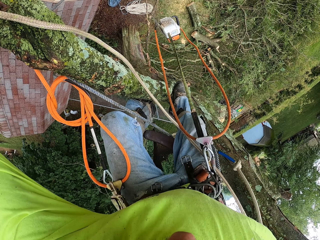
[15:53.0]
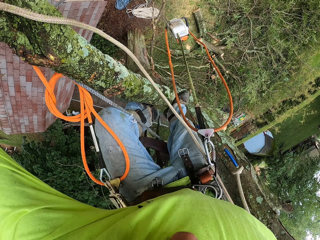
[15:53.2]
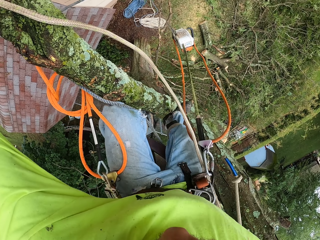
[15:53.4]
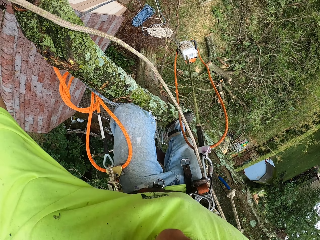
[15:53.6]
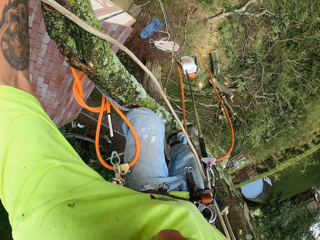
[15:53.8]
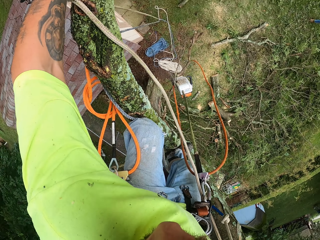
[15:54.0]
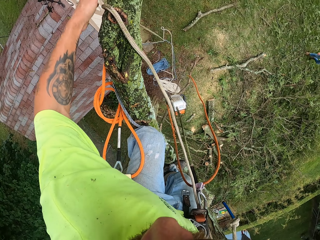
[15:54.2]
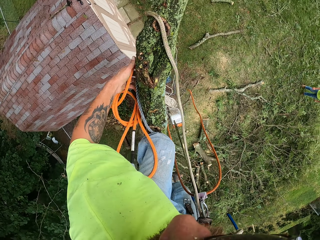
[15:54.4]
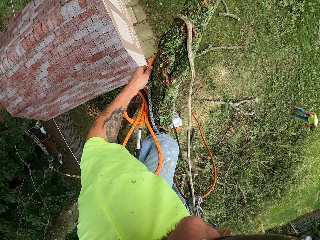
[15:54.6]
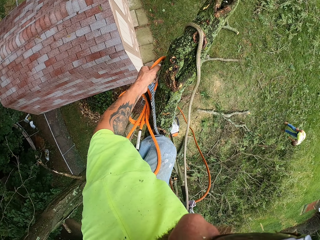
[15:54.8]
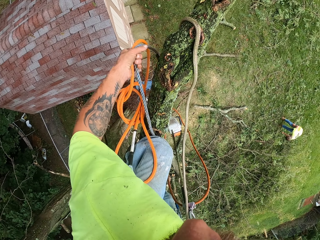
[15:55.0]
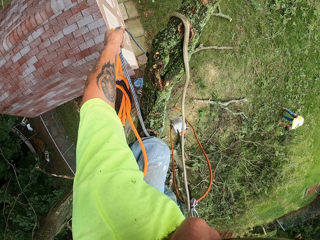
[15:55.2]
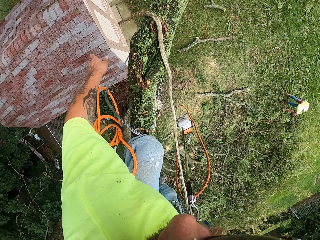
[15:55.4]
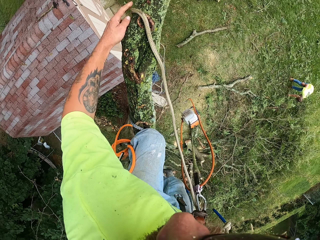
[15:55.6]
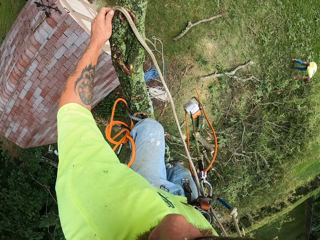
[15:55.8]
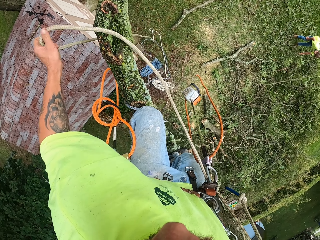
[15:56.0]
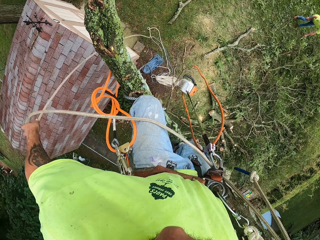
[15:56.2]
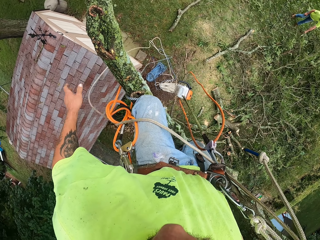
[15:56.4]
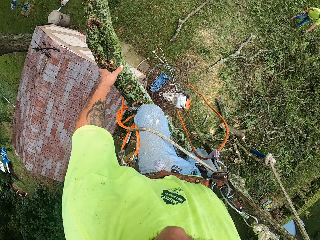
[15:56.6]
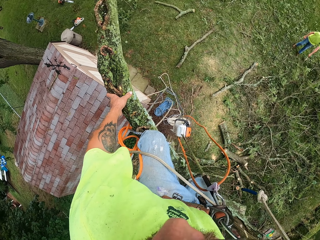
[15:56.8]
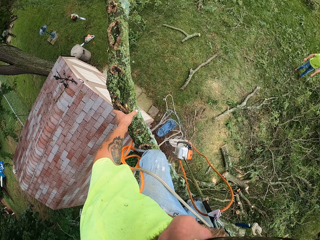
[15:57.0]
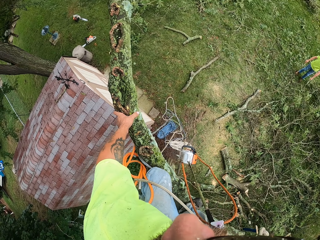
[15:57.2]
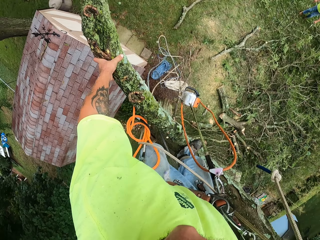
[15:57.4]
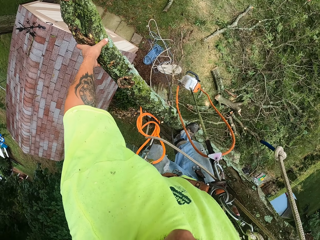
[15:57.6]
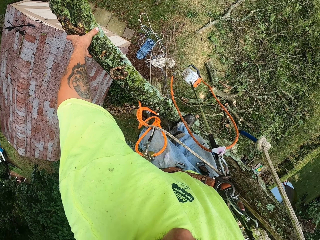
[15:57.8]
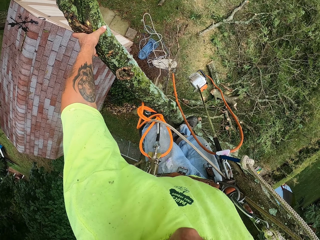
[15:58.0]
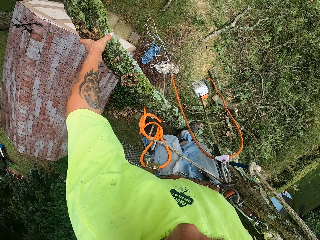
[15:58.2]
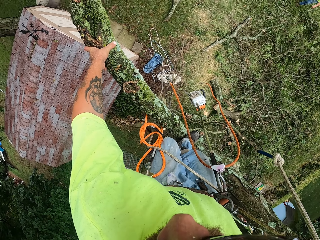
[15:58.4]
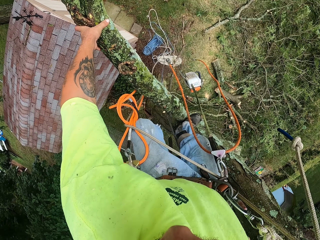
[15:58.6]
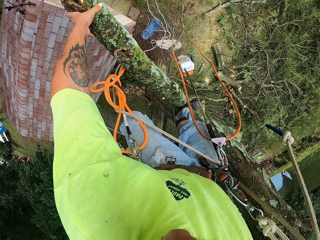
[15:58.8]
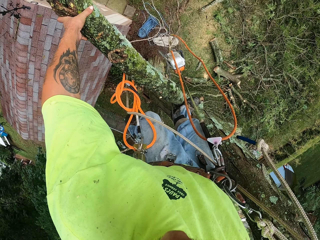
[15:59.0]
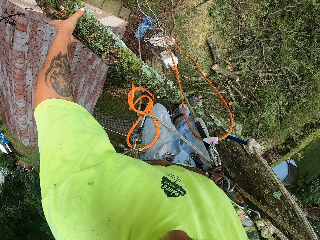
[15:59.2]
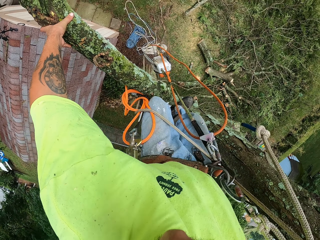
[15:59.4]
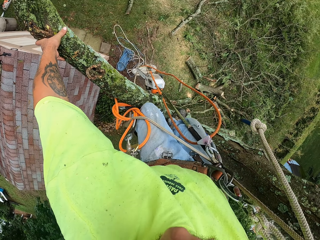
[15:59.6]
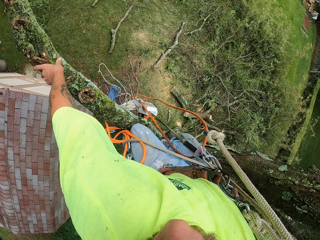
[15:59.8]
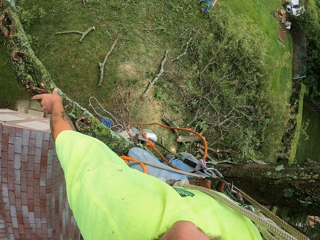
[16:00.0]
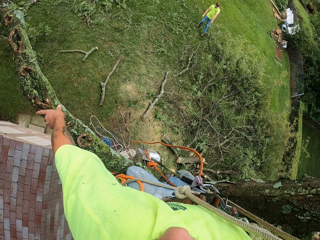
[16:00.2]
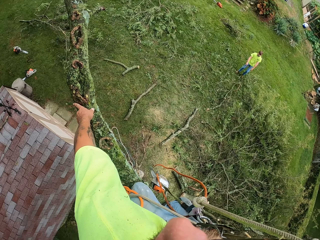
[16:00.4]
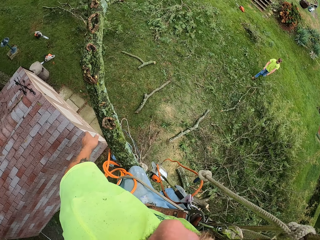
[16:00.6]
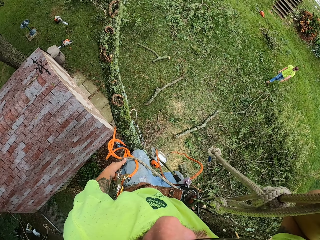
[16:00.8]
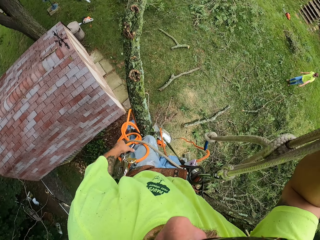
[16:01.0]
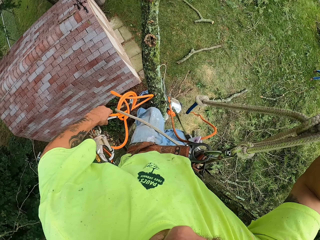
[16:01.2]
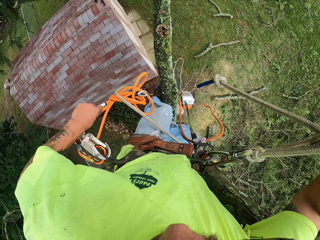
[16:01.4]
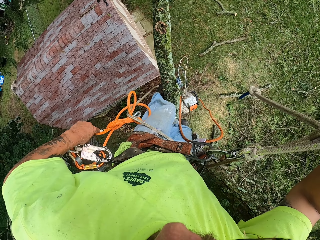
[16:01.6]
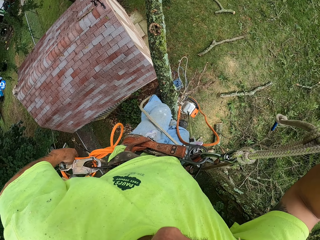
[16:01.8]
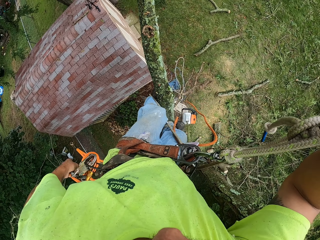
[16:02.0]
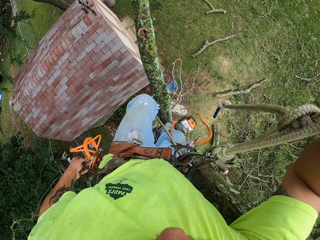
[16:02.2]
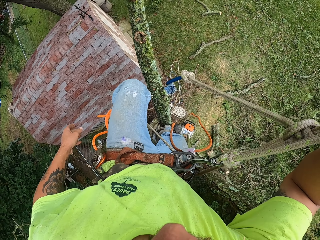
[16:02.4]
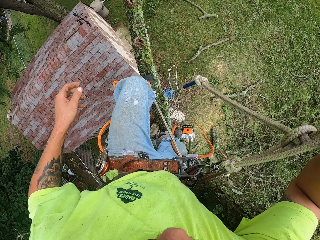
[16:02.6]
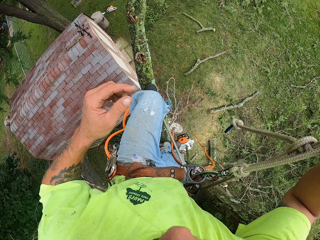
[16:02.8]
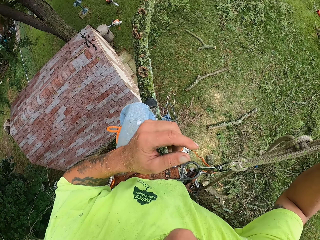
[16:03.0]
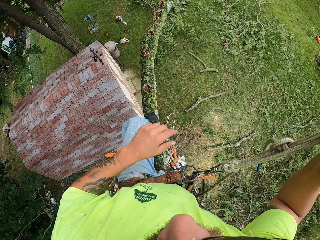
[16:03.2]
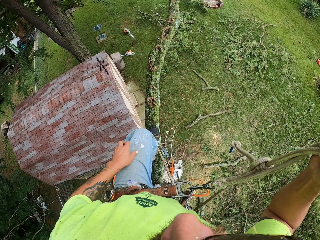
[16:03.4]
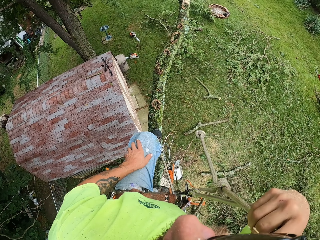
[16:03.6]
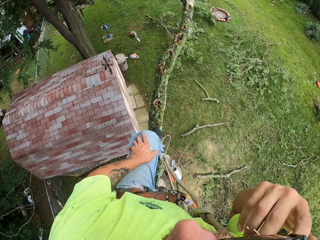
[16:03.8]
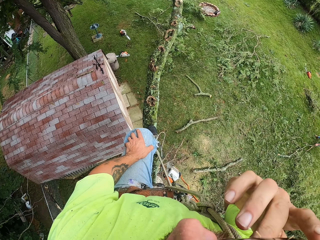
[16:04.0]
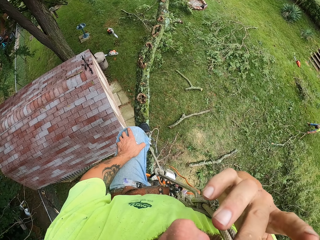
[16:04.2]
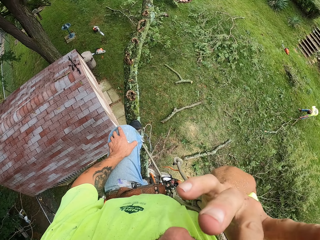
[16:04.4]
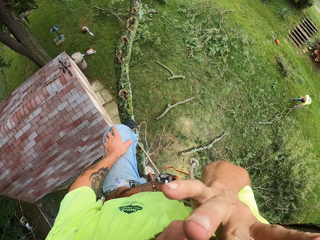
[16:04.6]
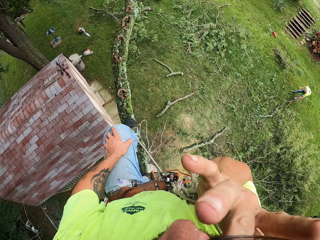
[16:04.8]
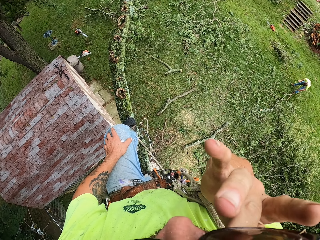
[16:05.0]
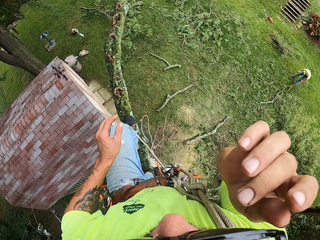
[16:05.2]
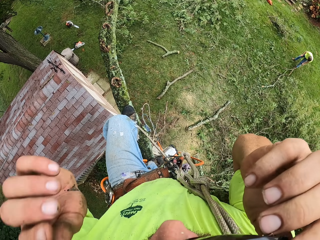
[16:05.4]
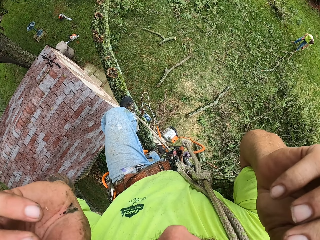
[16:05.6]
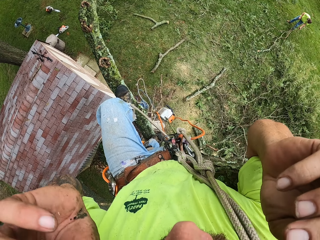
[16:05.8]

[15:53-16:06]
The camera wearer holds the rope with his left hand. He pulls the rope with his left hand. He drops the rope. He pulls the rope with his left hand again. He moves around the stem. He picks the rope with his left hand. He drops the rope with his left hand. He moves around the stem. He places his left hand on his left leg. He touches his face.

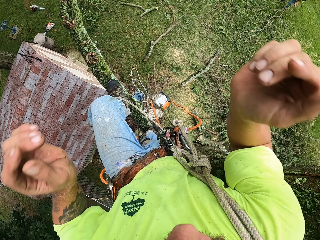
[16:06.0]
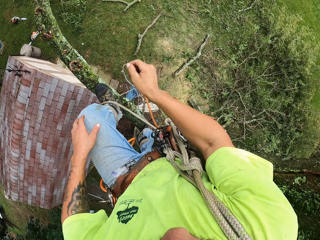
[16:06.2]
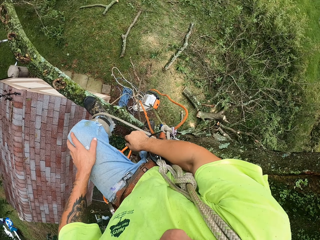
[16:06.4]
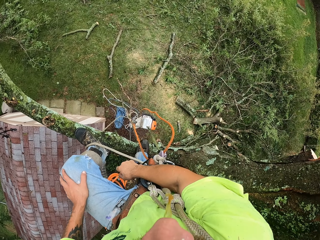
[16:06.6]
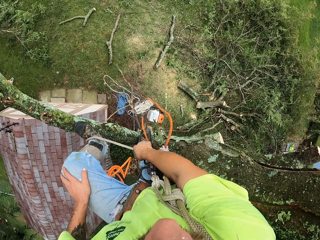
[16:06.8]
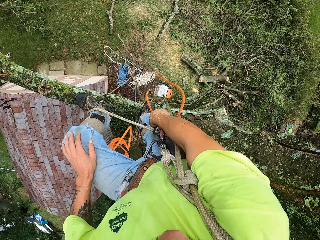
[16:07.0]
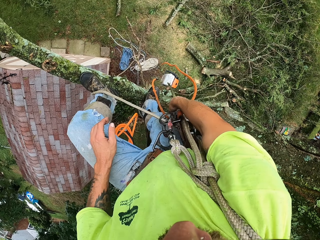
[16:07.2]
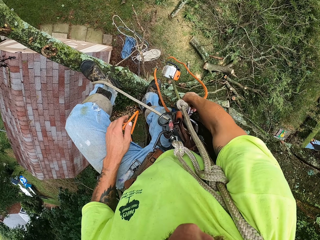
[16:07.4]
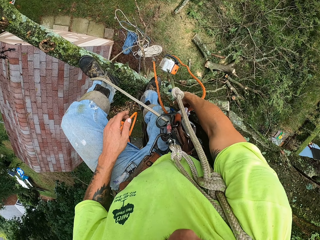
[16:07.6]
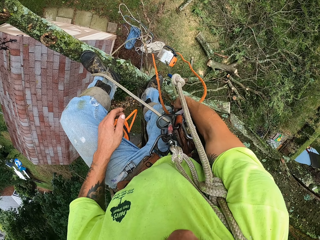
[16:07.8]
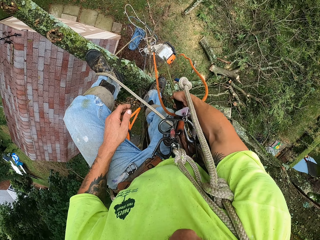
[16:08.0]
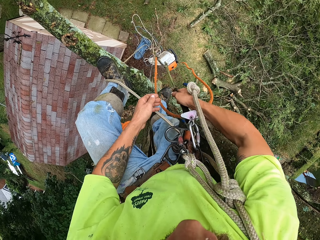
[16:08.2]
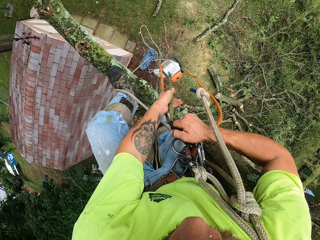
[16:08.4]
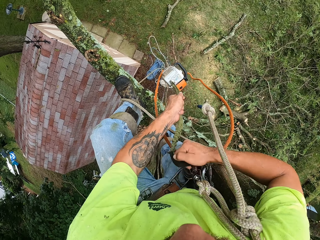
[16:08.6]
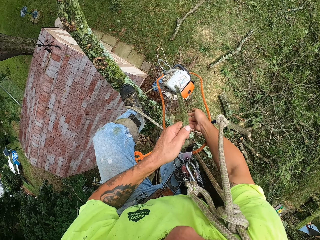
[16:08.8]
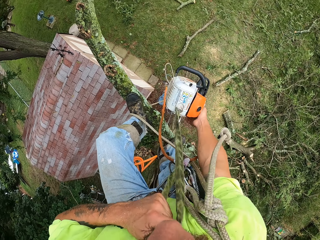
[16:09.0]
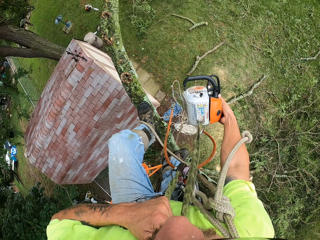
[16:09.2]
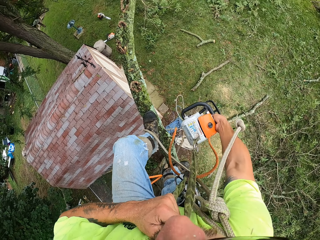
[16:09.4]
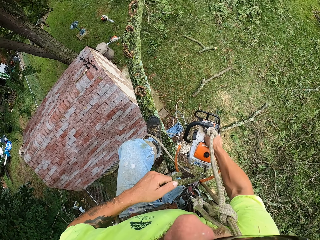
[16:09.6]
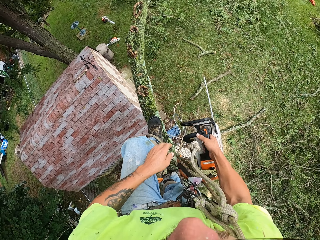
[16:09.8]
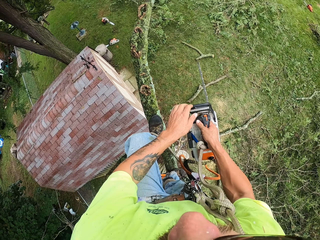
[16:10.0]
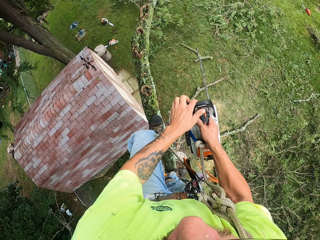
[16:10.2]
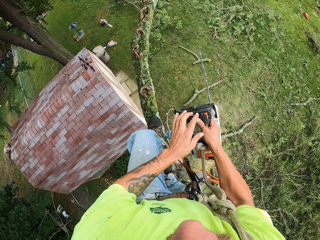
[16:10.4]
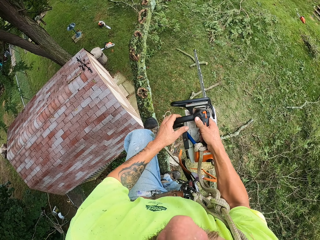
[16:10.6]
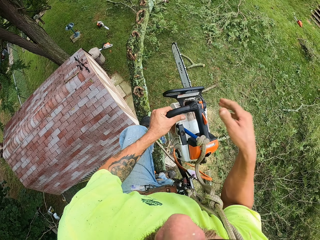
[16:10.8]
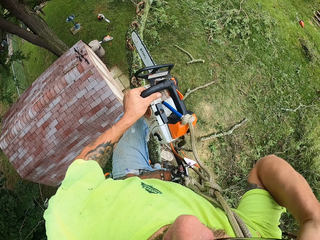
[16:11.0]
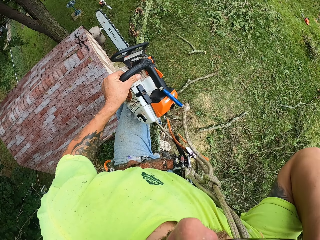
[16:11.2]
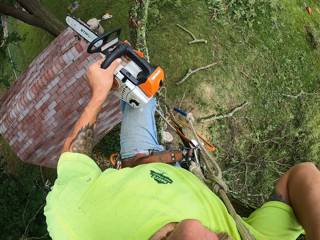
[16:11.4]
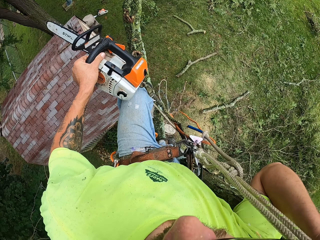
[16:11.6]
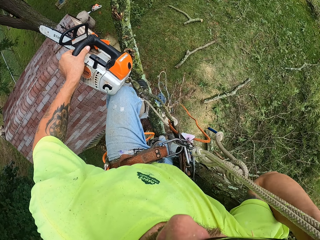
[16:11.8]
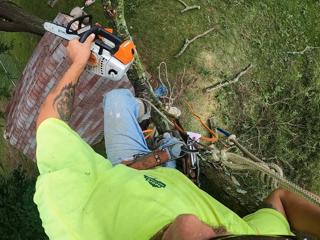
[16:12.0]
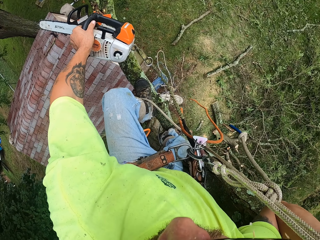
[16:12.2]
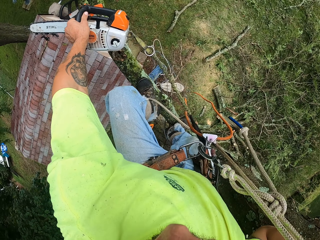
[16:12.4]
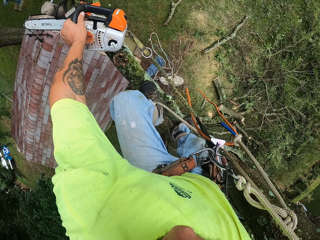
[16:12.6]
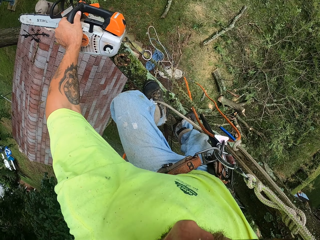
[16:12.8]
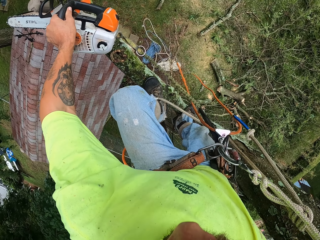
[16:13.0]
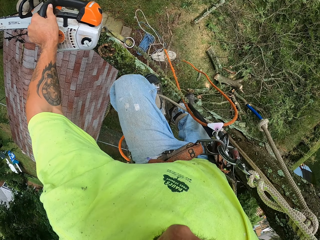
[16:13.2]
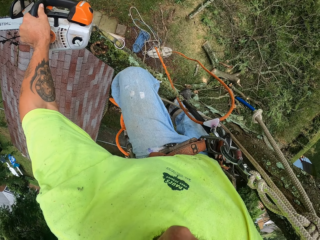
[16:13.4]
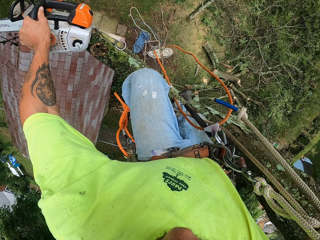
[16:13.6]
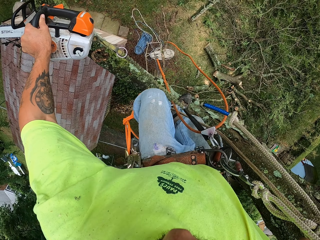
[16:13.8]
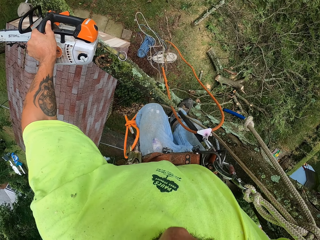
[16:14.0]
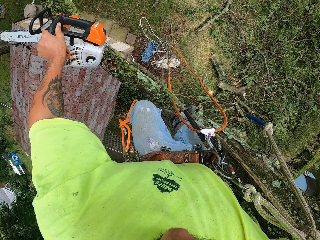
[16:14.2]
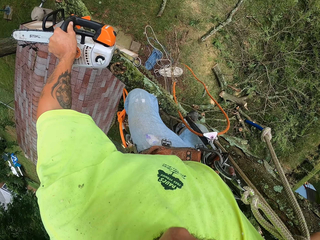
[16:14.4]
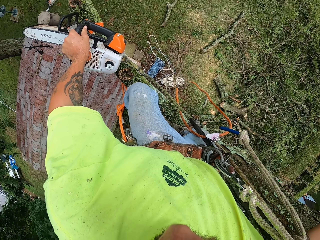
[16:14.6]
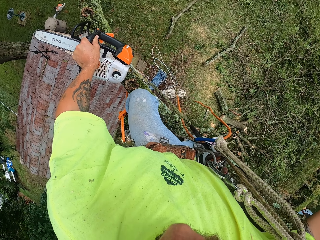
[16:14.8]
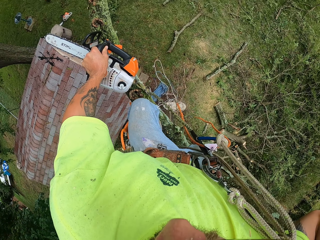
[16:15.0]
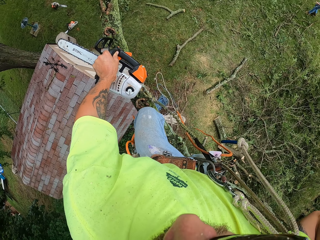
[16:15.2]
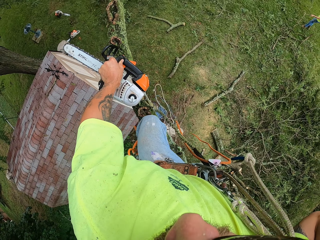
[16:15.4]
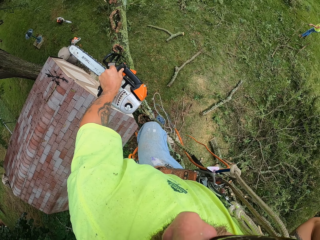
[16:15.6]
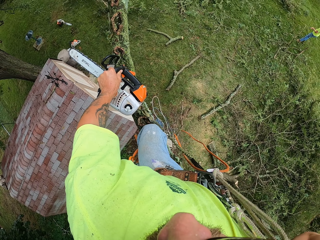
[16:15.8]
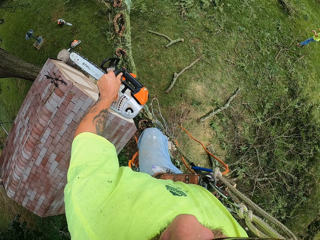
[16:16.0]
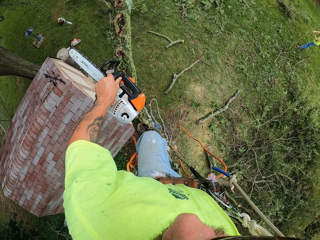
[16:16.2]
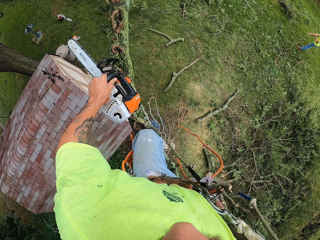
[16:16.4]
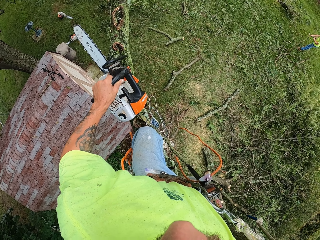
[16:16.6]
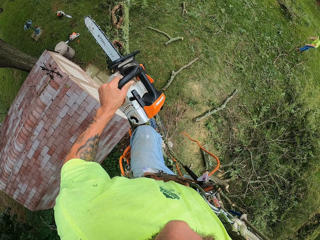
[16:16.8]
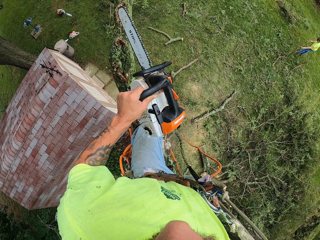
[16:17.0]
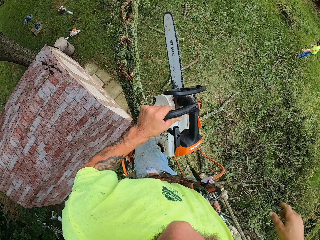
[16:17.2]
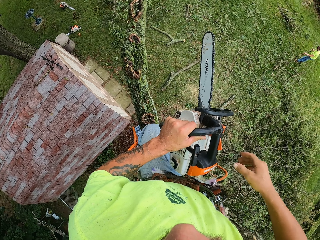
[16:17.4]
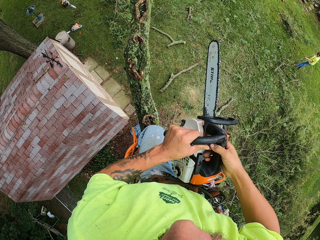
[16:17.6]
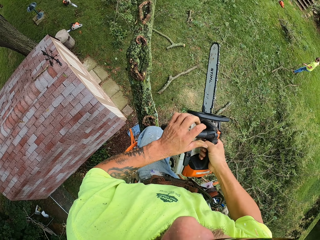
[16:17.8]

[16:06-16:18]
The camera wearer adjusts the camera with both hands. He pulls up the chainsaw via the rope with his hands. He collects the chainsaw with his right hand. He switches on the chainsaw with his left hand. He collects the chainsaw with his left hand from his right hand. He holds the chainsaw with his left hand. He keeps the chainsaw on the tree with his left hand. He turns on the chainsaw. He adjusts his knees on the tree. A man moves cut tree branches on the ground with his hands. The camera wearer lifts the chainsaw from the tree with his left hand.
